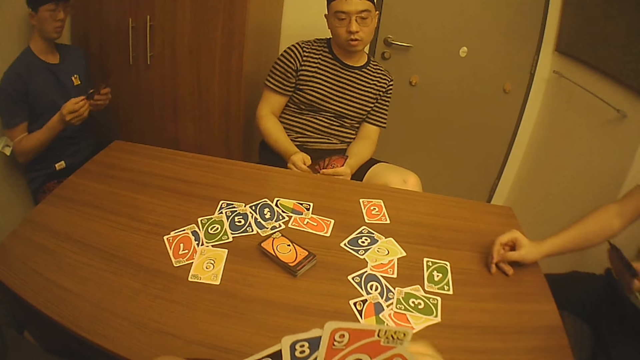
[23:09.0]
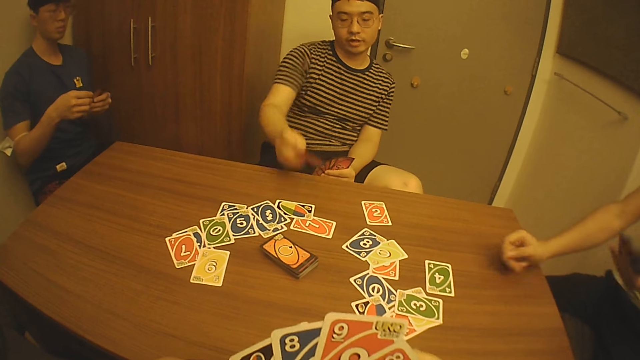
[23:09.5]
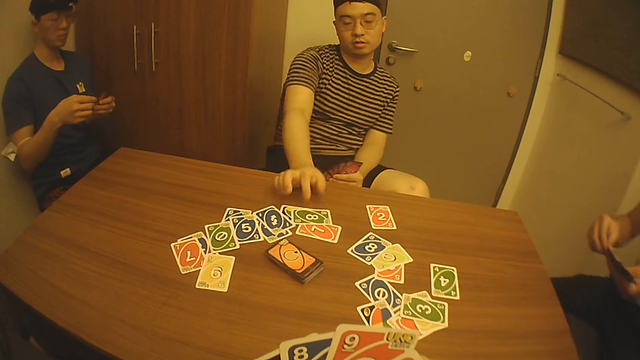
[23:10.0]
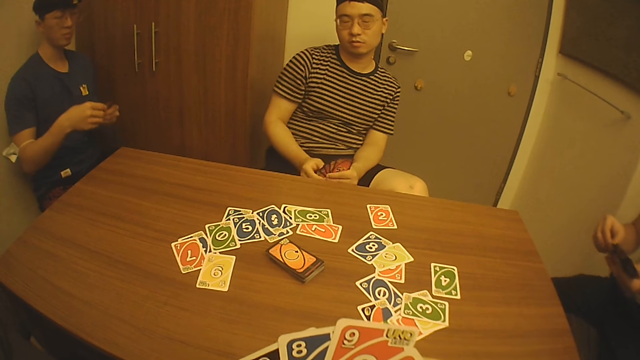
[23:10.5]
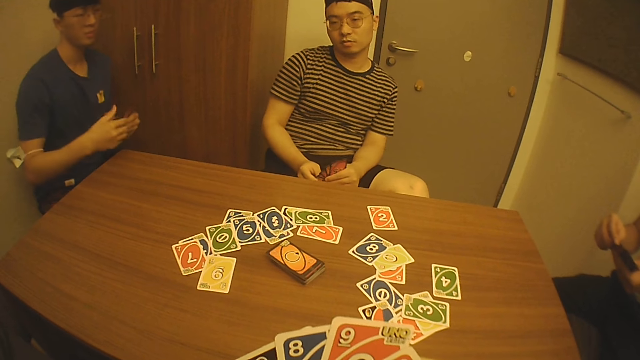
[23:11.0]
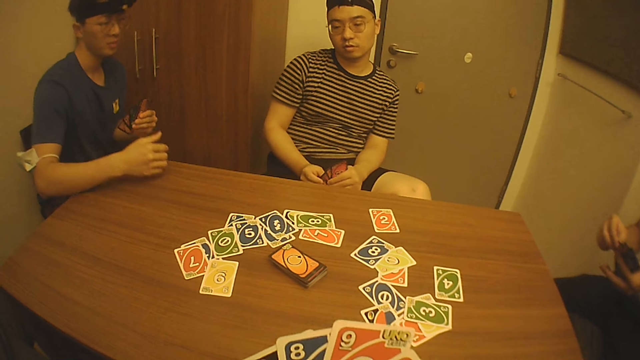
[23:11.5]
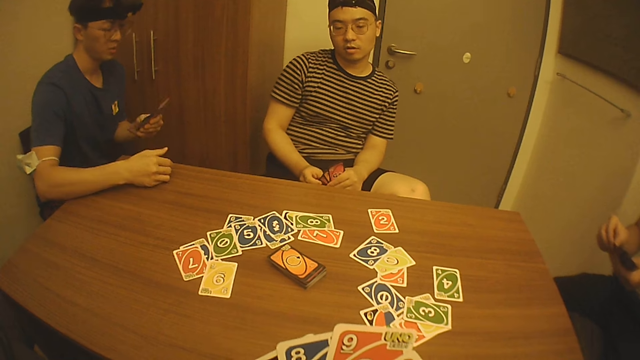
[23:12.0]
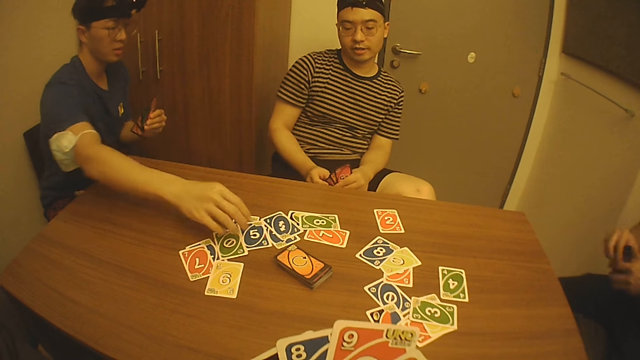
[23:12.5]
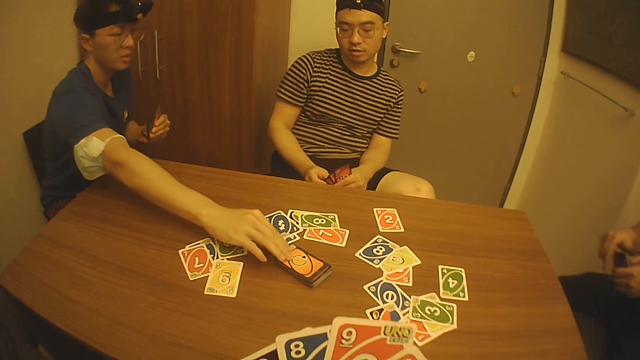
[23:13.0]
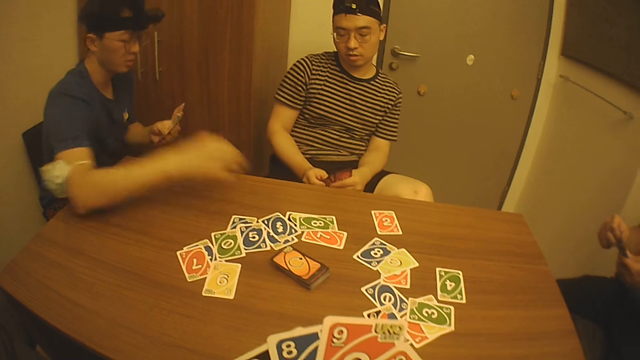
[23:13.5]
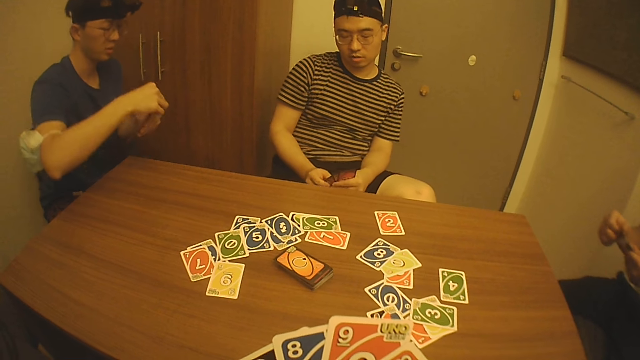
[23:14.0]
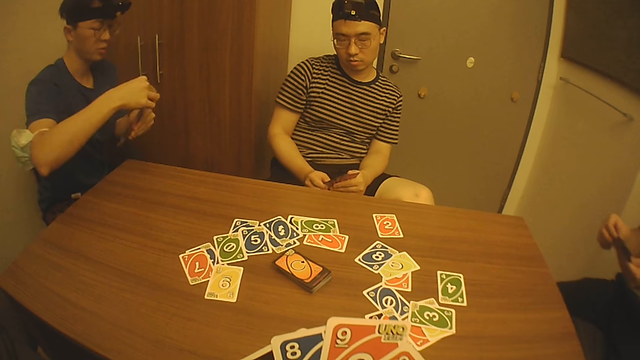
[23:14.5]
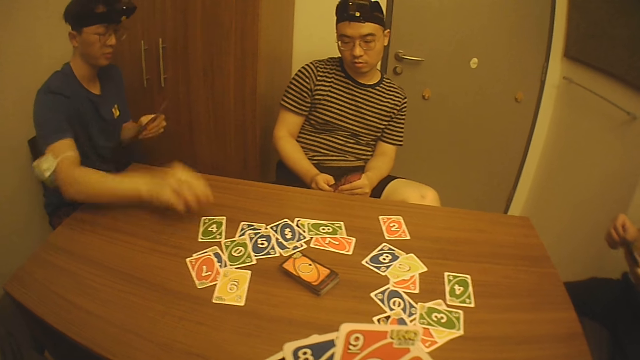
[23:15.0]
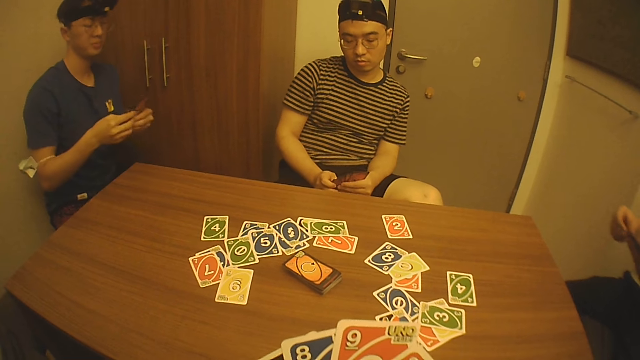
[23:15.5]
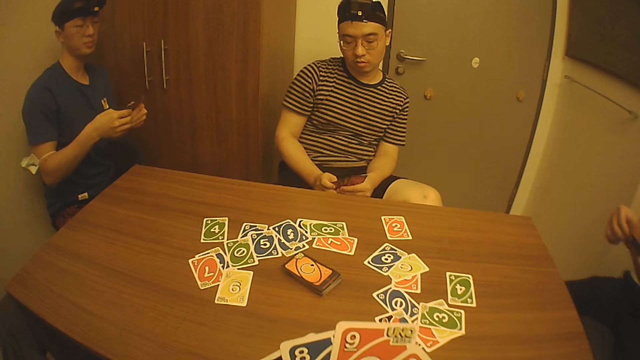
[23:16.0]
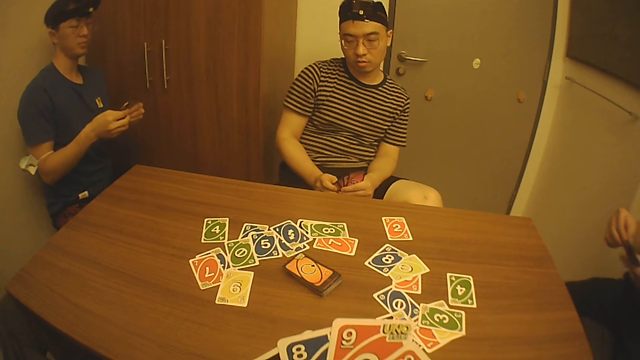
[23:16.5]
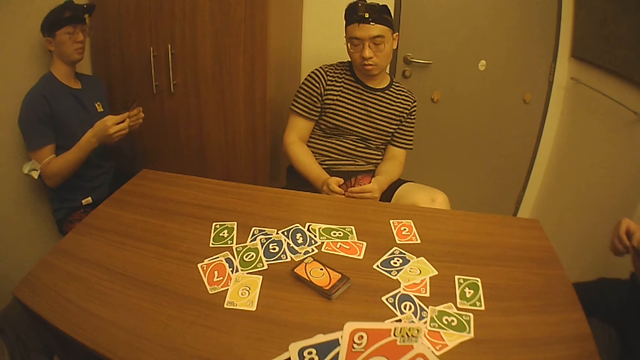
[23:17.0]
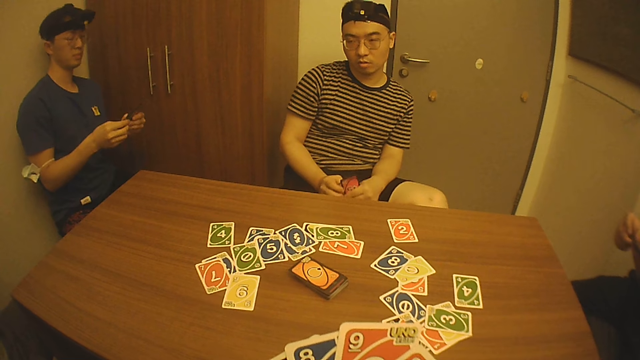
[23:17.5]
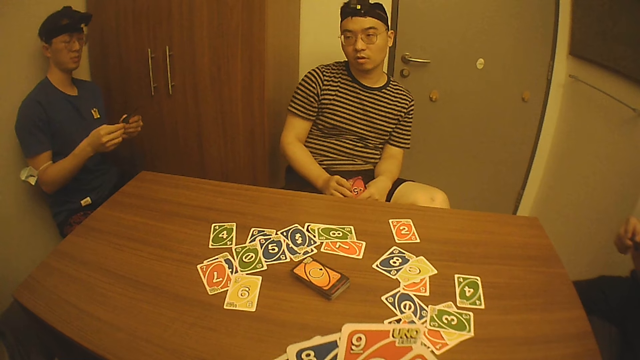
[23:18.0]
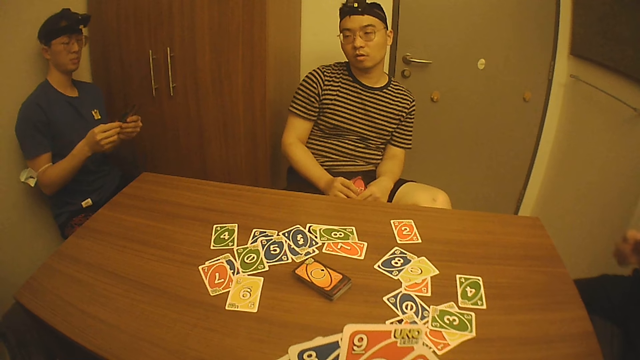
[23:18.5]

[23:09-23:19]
A man drops a card on the table with his right hand. Another man touches the bundle of cards on the table with his right hand. The second man drops a card on the table with his right hand. A third man interacts with the camera wearer.

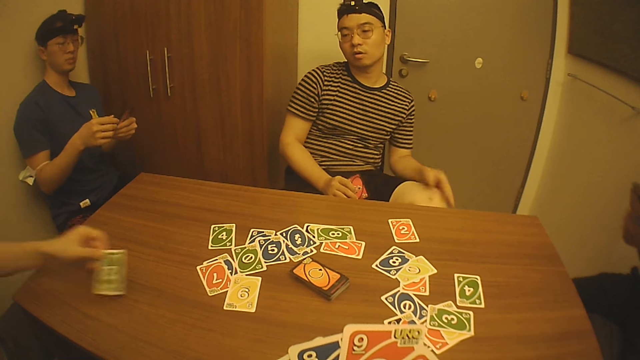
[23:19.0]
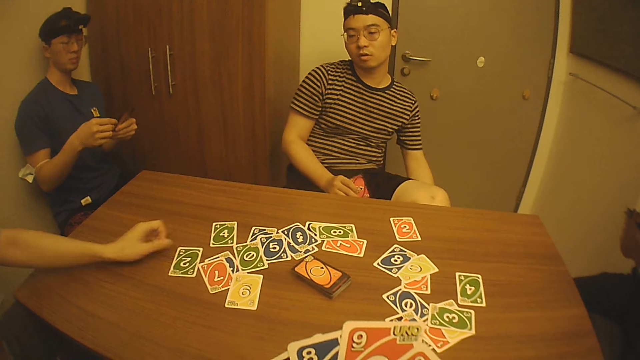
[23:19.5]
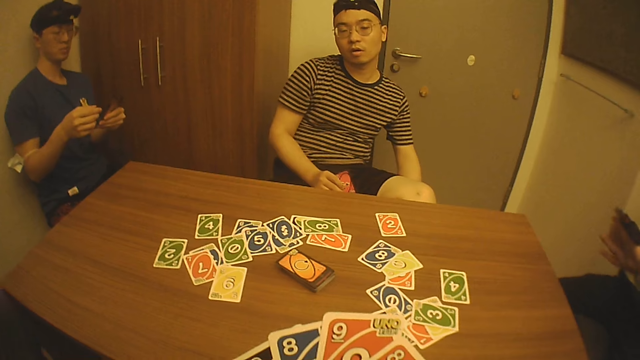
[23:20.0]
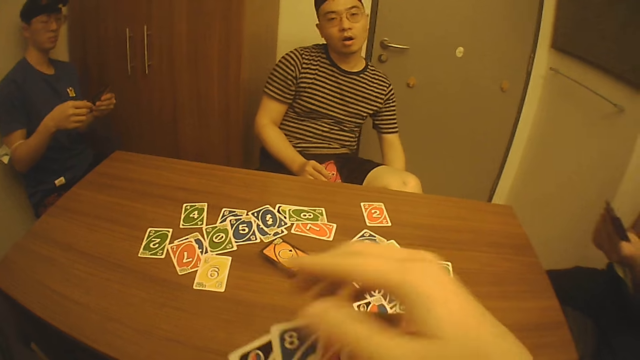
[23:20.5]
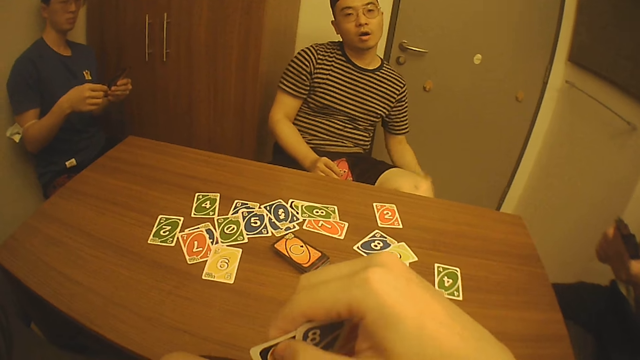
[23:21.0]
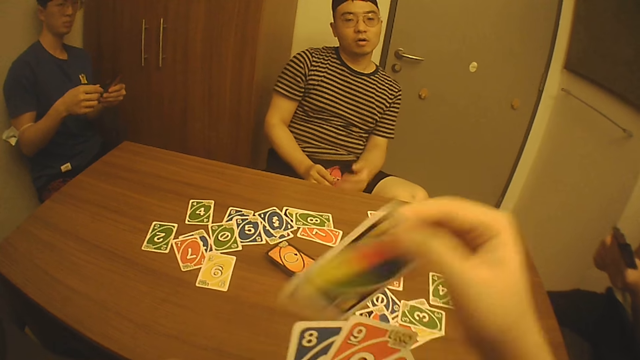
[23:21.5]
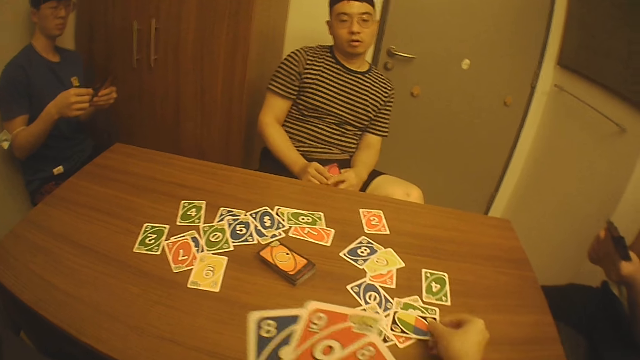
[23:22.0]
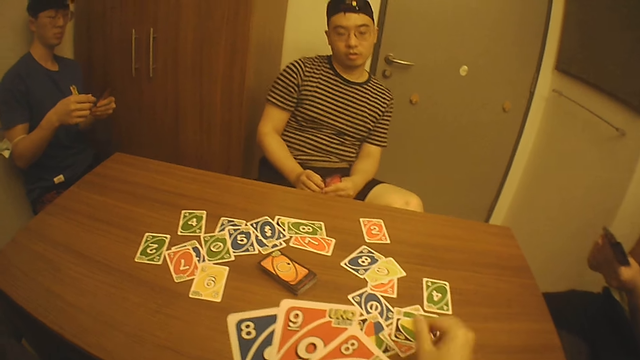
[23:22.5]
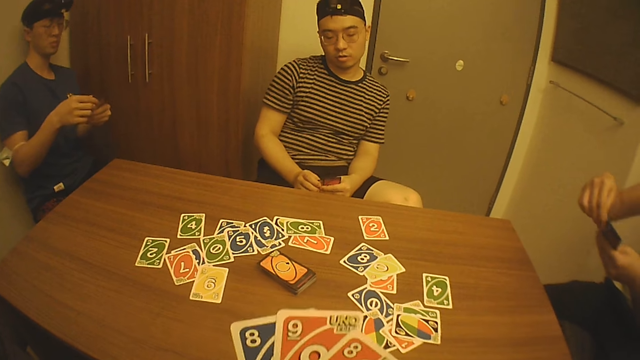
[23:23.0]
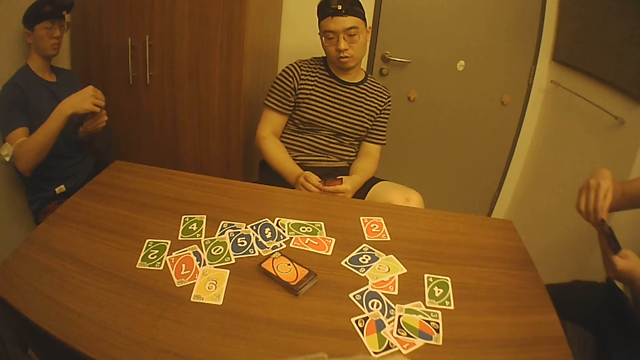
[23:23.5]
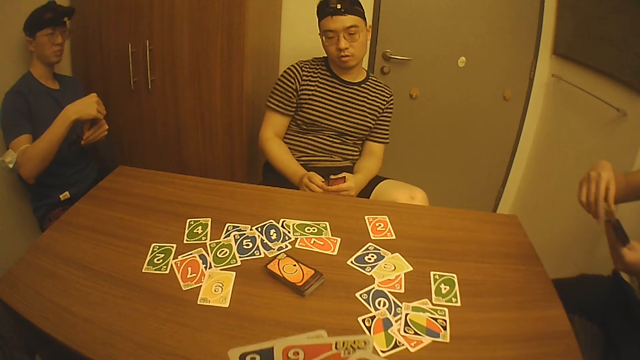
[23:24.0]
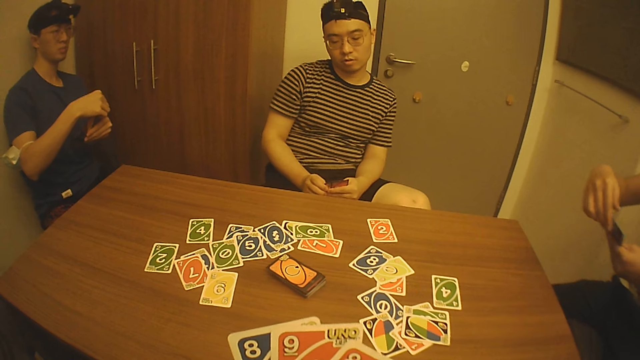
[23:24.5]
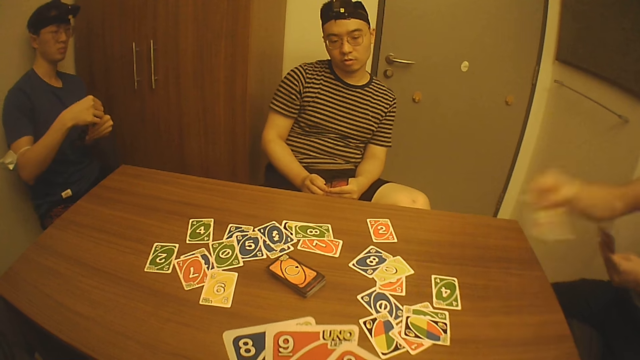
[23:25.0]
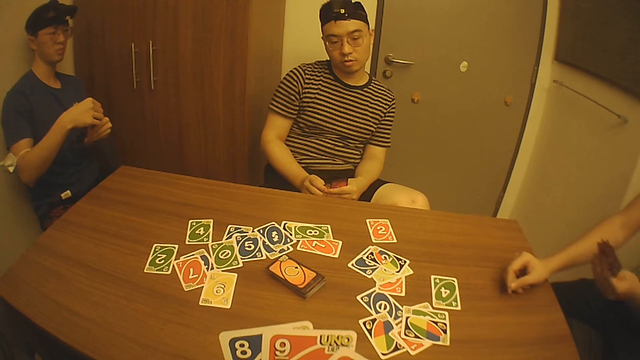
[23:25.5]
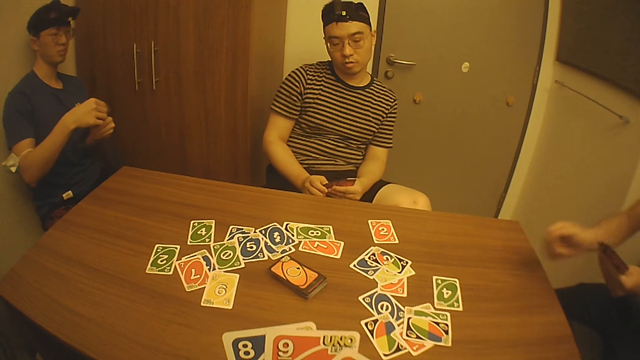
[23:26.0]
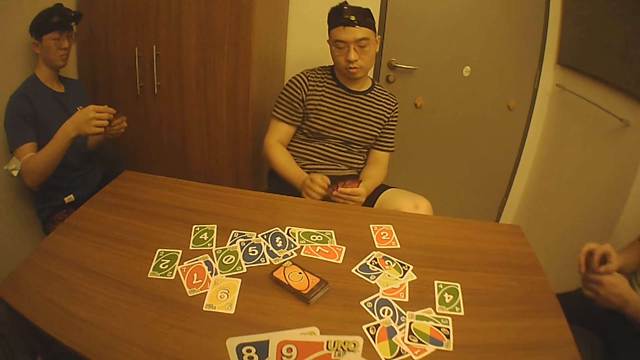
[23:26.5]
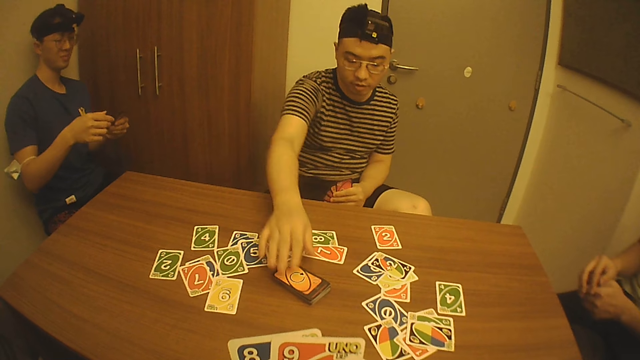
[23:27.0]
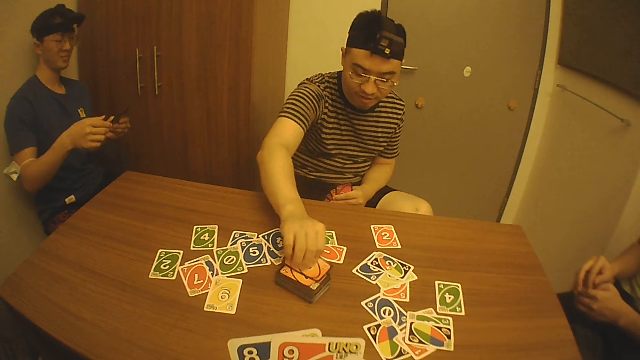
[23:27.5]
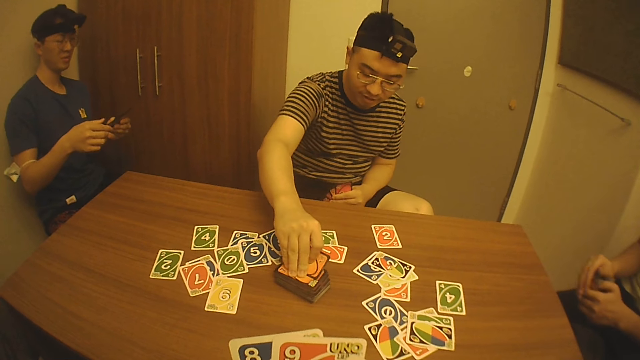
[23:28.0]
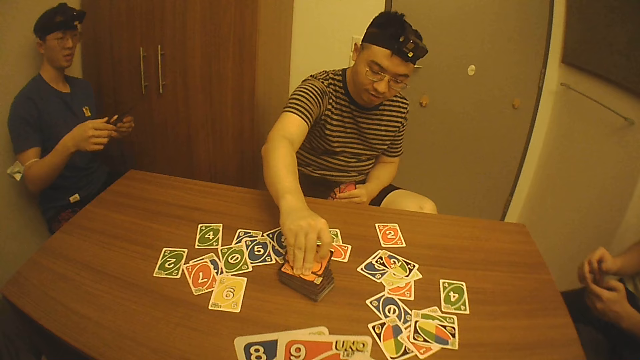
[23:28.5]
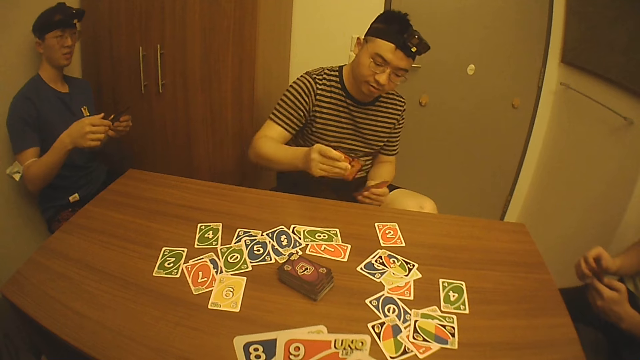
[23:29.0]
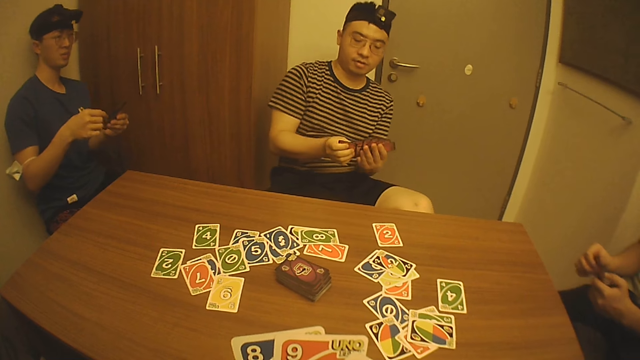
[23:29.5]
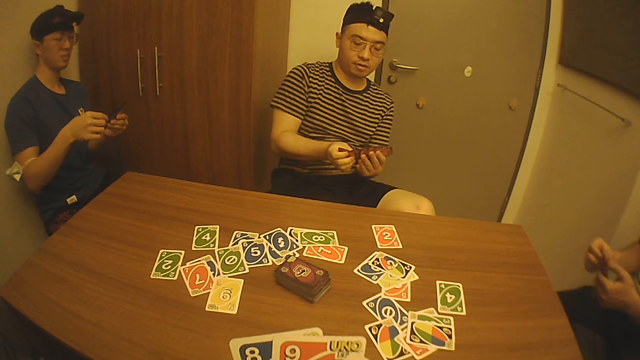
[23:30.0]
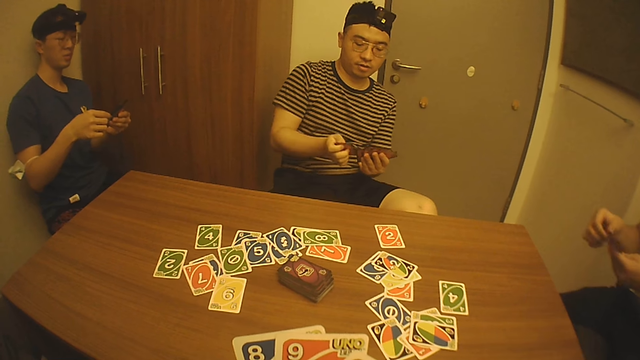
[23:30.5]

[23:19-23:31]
A man drops a card on the table with his left hand. The camera wearer interacts with another man. He picks up a playing card with his right hand. He drops the card on the table with his right hand. He holds playing cards with his right hand. The second man drops a card on the table with his right hand. The second man interacts with a third man. The third man picks two cards from the bundle of cards on the table with his right hand. The second man interacts with the third man, a fourth man and the first man.
